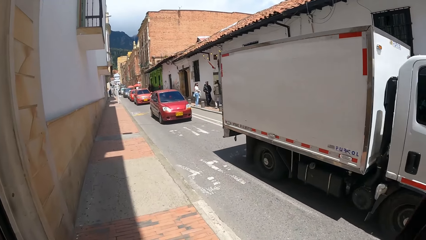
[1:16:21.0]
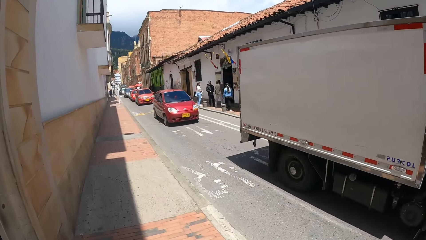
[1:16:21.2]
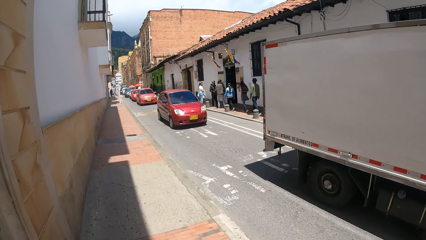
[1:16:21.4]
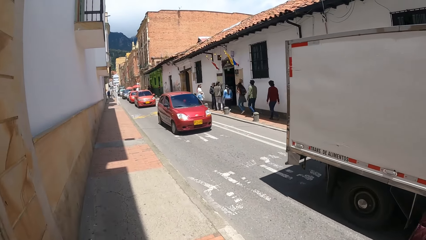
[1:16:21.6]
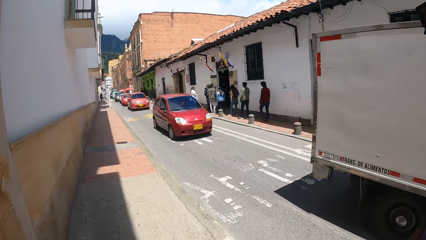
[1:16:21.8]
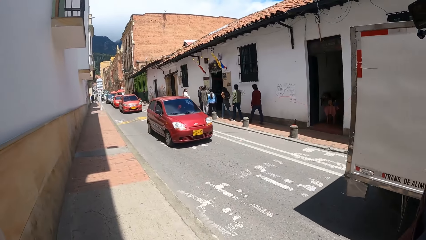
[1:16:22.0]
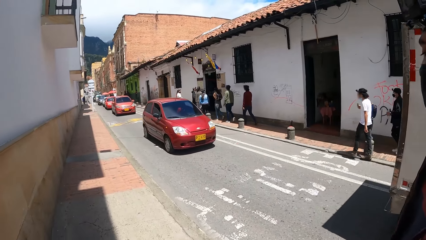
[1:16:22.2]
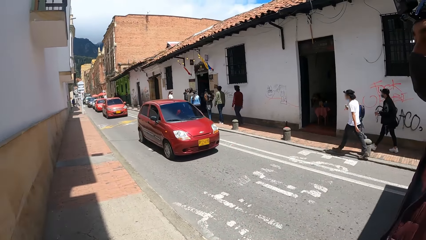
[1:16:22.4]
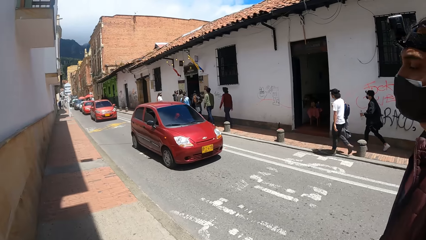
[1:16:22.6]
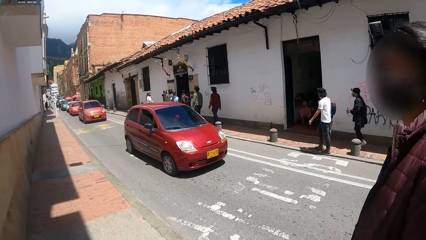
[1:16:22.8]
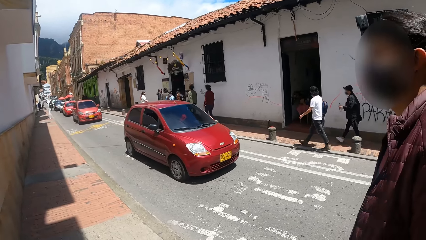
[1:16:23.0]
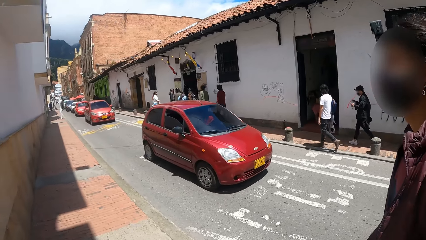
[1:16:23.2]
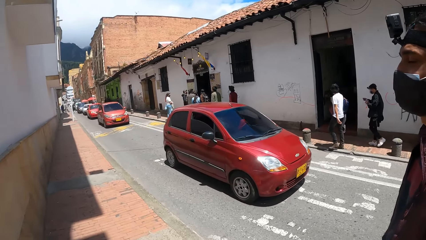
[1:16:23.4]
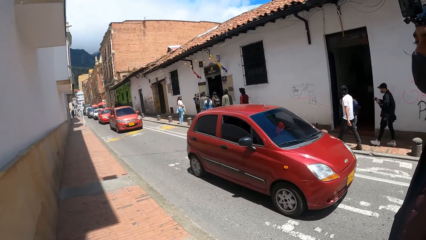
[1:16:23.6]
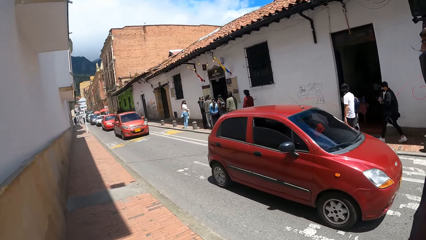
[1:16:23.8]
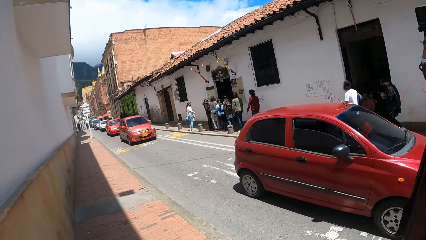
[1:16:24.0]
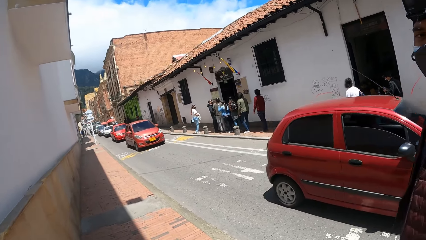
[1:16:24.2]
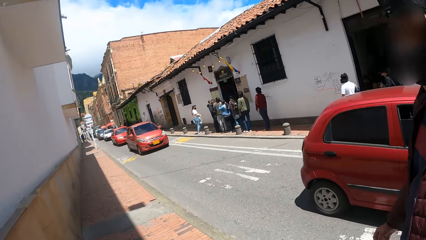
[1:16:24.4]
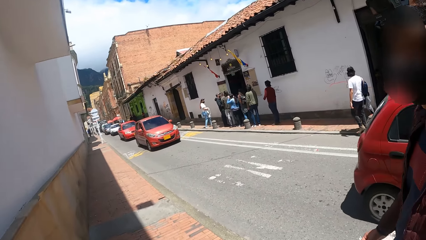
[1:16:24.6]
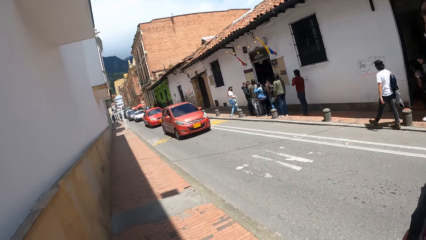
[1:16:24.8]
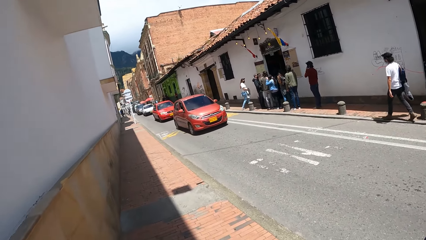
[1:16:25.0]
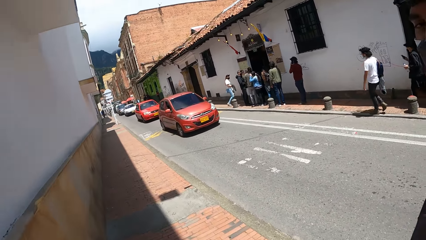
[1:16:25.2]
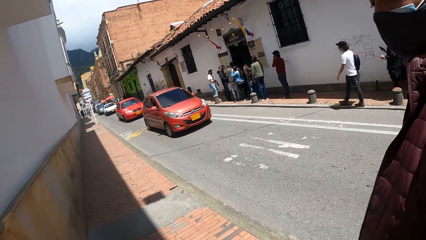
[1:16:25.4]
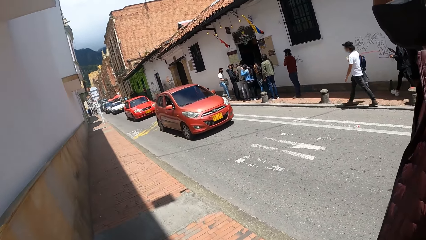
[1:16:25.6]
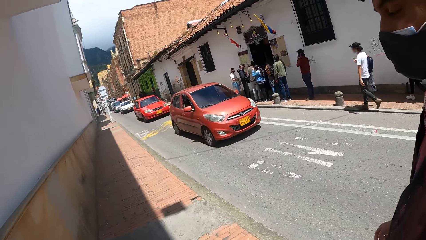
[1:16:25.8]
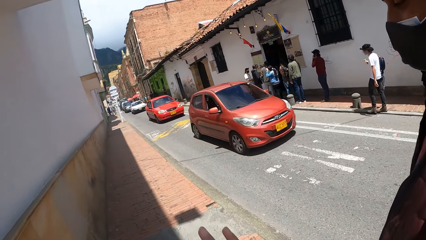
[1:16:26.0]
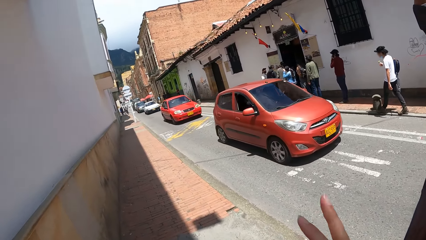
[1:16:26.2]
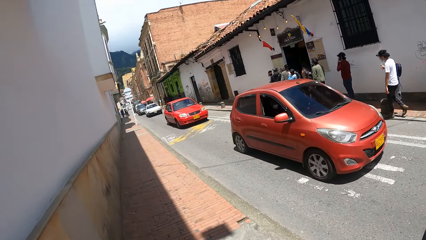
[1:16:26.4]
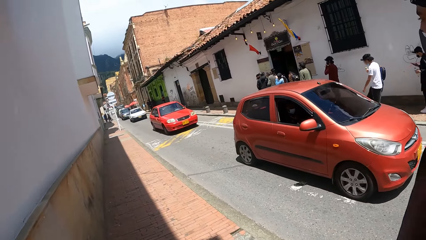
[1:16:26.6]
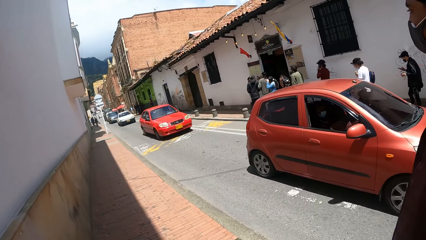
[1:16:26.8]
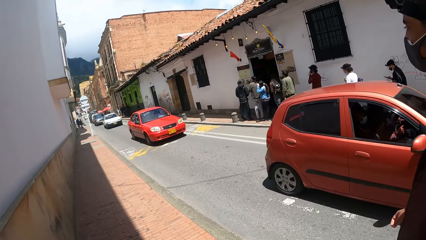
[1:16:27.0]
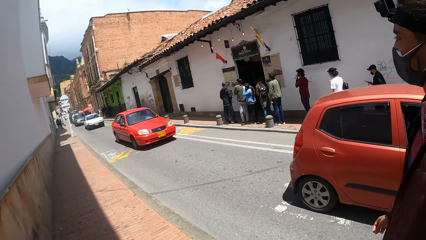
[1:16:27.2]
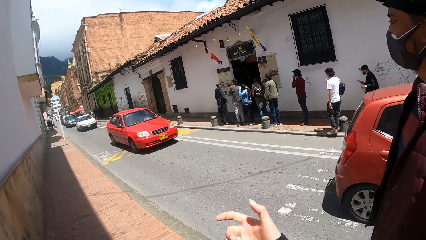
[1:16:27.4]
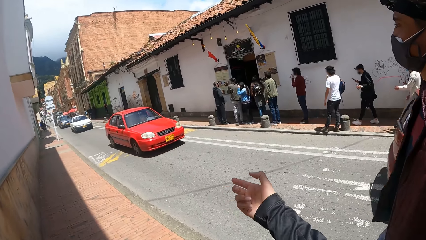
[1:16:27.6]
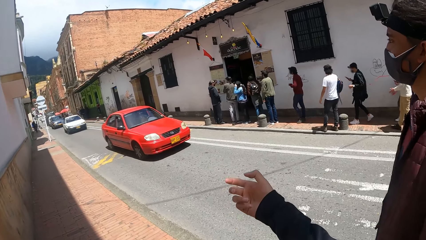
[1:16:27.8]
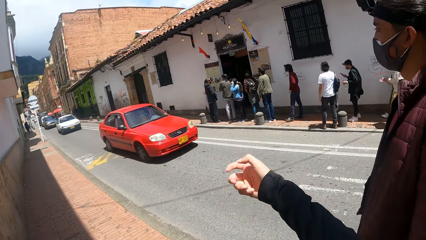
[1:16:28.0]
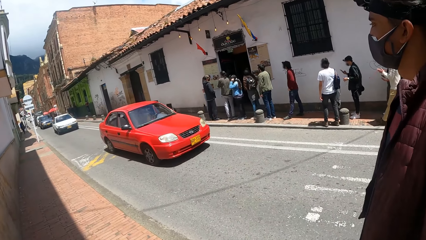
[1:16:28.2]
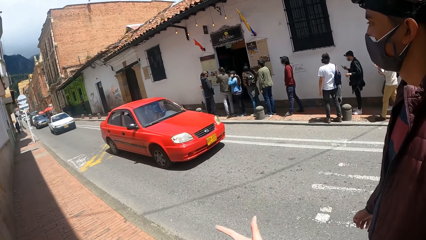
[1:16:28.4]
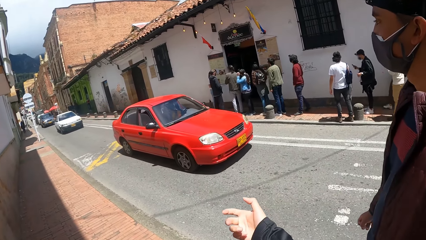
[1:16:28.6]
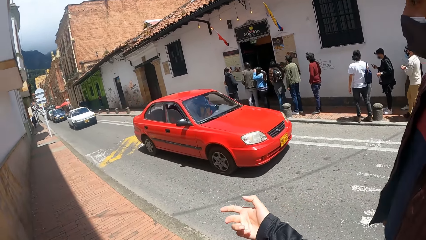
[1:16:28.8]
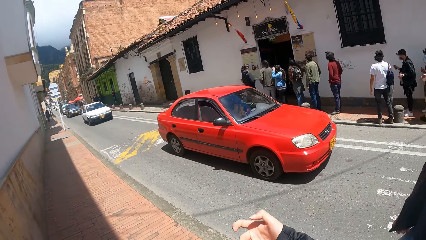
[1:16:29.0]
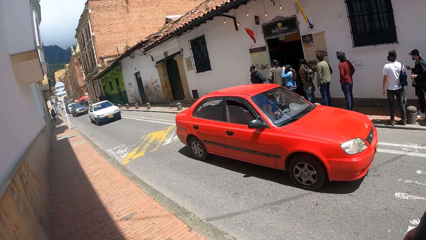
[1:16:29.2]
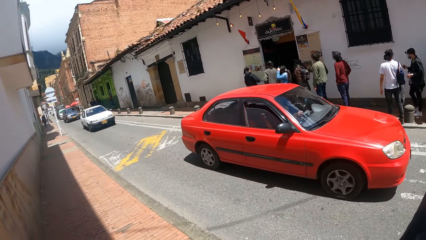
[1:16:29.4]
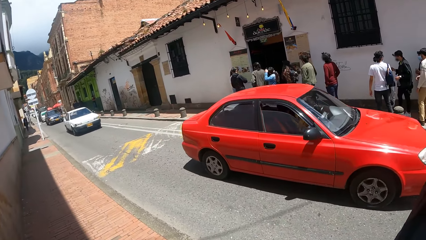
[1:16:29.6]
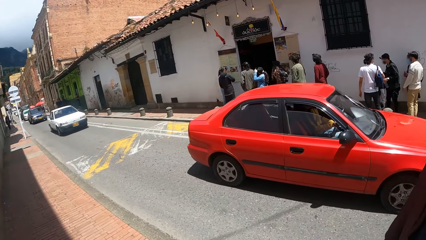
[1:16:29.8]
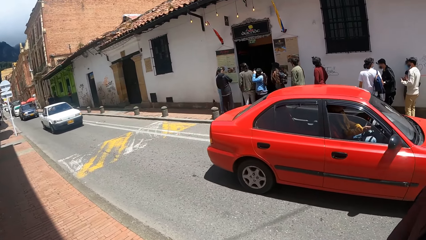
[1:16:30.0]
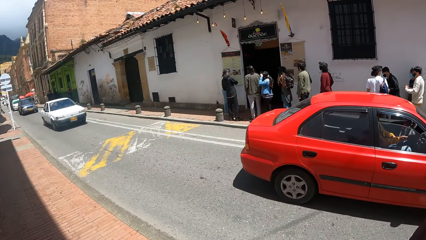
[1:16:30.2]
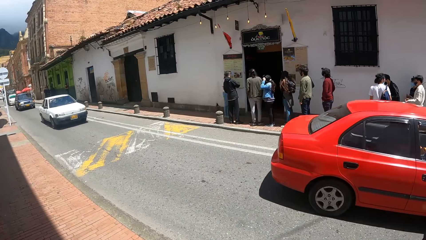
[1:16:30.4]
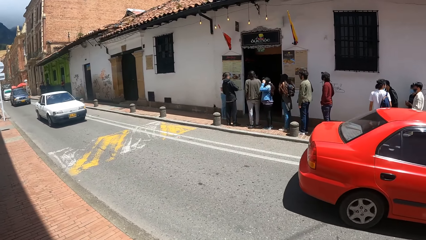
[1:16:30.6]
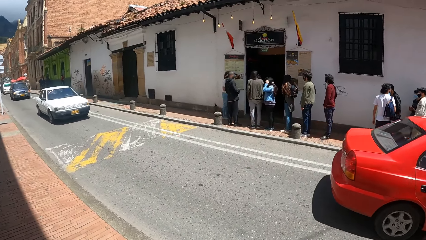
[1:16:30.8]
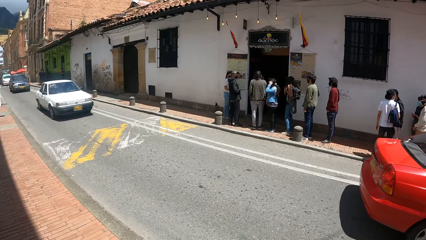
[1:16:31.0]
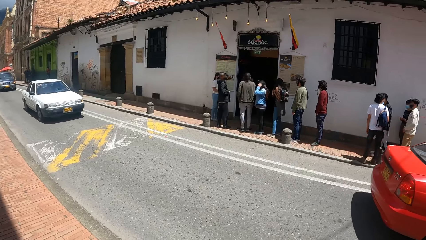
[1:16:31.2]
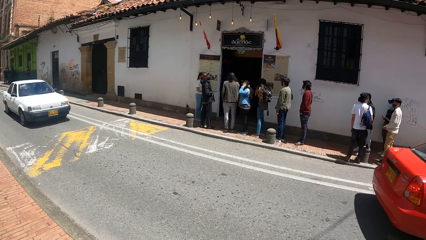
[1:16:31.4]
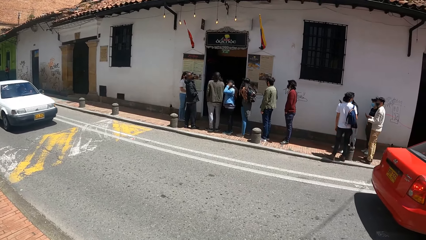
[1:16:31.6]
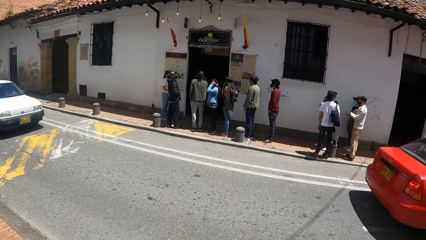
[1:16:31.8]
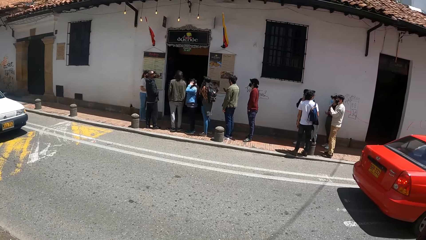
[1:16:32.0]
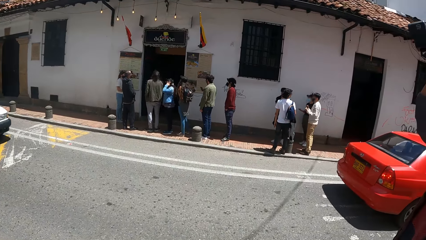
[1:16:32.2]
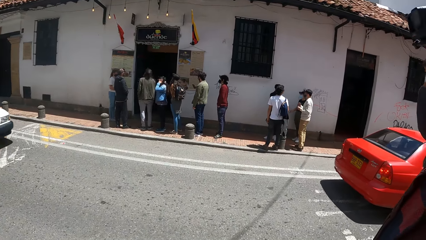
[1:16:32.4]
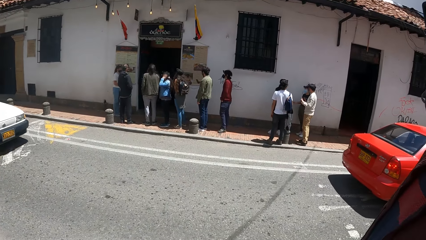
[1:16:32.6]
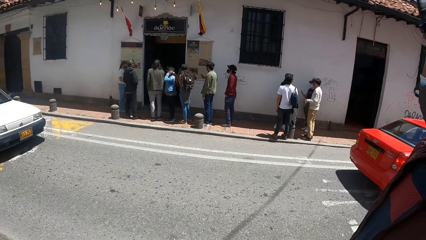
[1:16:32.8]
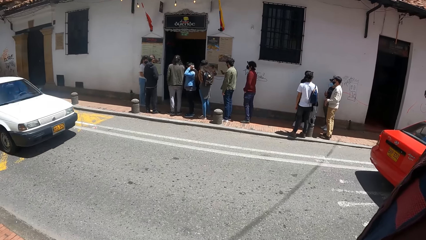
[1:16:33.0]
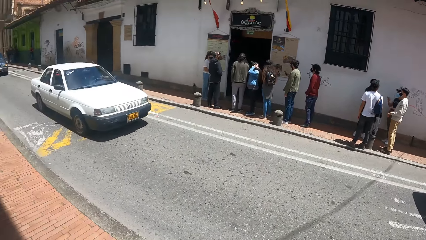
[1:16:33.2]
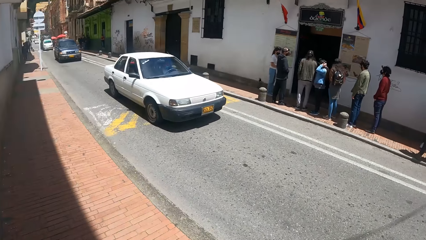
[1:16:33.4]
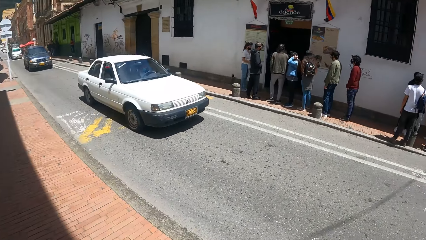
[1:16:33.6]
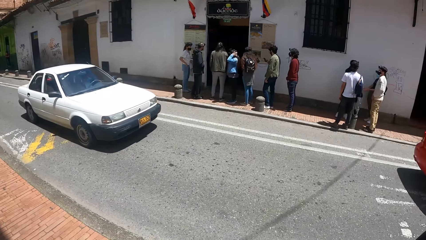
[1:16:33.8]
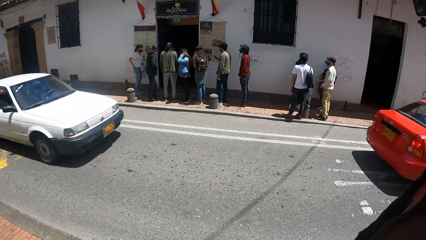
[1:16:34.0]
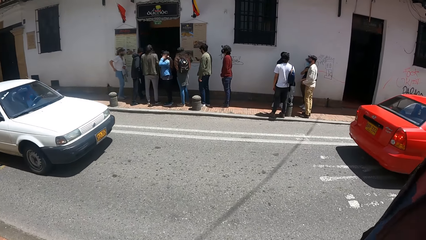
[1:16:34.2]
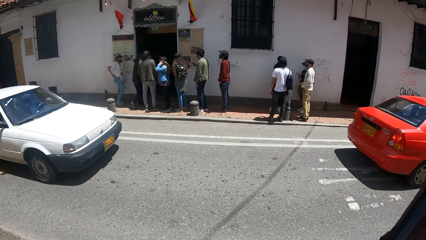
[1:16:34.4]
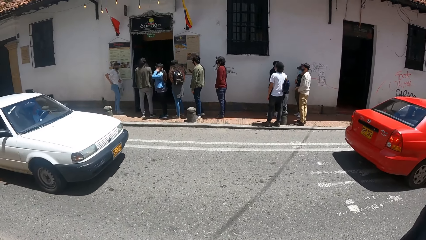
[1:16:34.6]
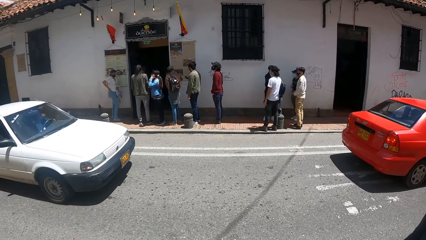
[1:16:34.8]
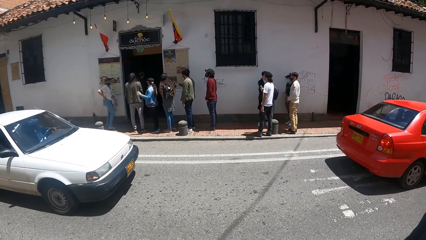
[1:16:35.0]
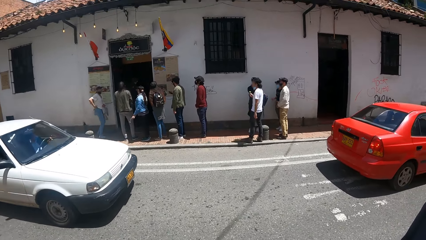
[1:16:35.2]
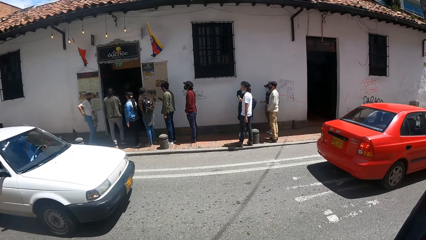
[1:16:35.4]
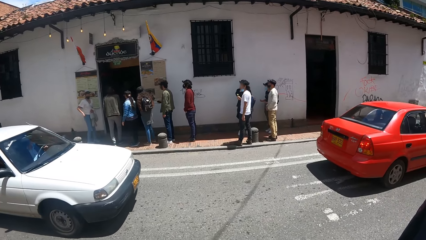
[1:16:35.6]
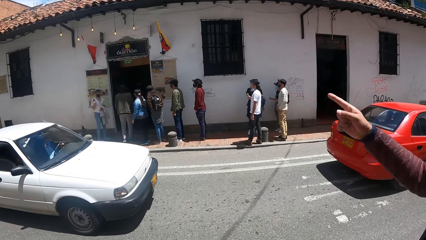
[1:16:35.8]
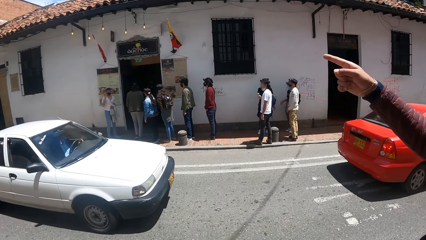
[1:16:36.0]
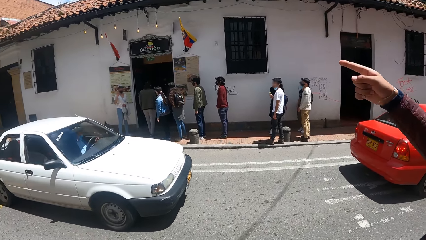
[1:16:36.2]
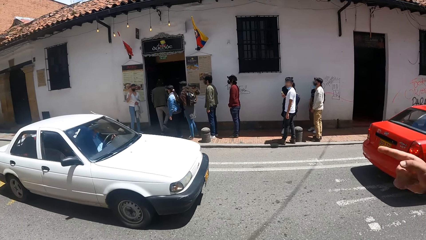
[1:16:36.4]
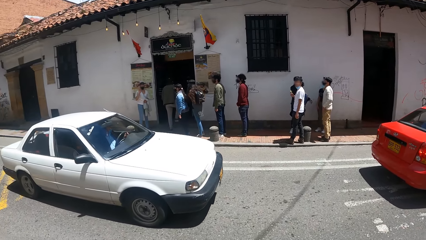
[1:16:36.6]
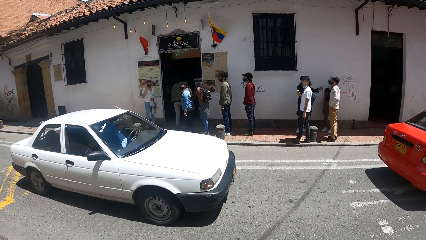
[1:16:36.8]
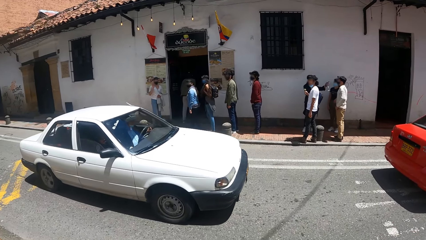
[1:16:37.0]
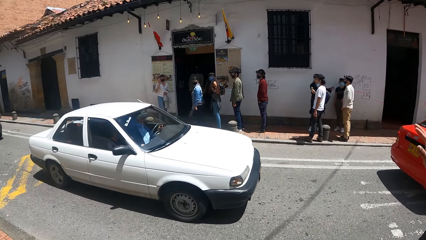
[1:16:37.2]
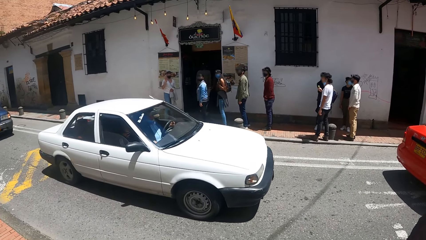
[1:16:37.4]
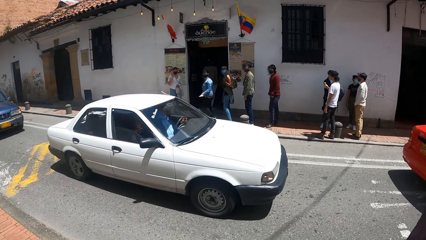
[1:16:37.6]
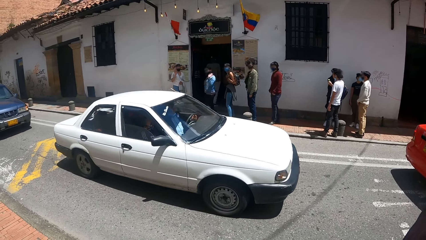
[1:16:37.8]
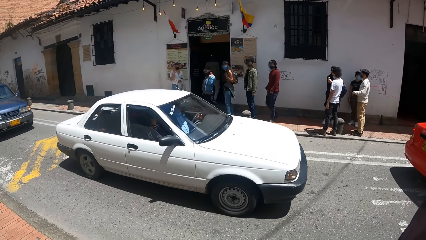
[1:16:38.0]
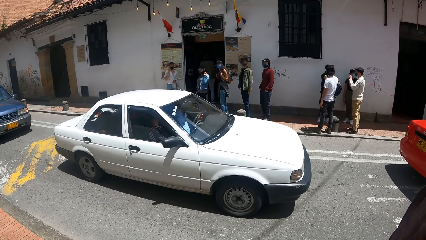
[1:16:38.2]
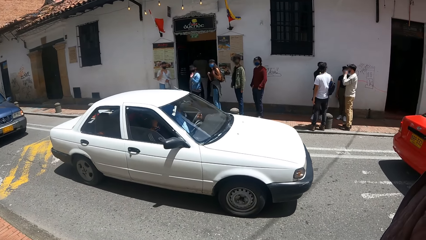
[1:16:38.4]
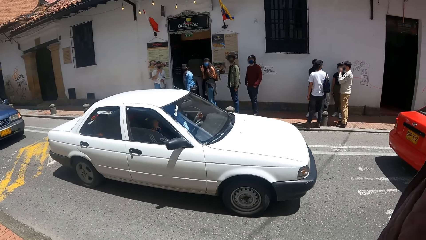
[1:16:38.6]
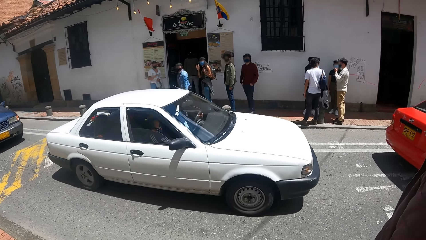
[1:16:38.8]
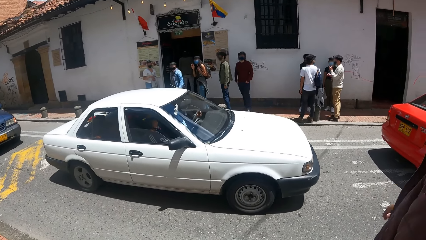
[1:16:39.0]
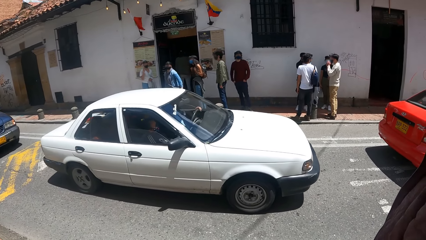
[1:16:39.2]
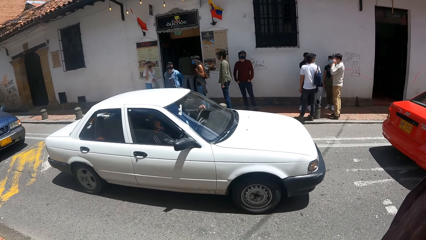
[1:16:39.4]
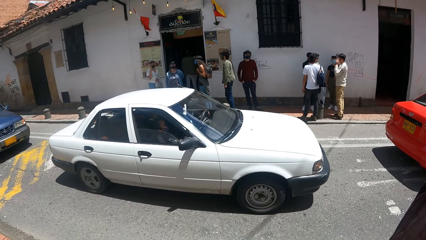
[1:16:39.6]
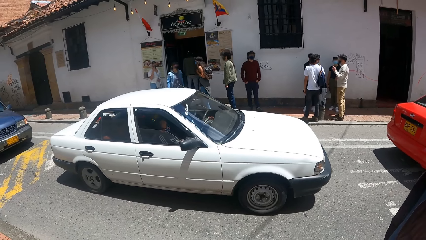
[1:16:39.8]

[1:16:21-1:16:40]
The camera wearer looks at a man. They look at the man repeatedly. They speak with gestures to the man. They look at the man again. The camera wearer and the man stop walking. They look around. They look at the man. They look at the man again. The man speaks with gestures to the camera wearer.
